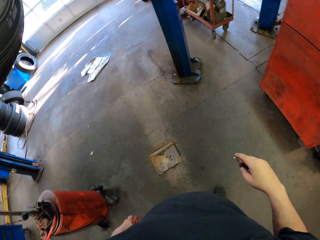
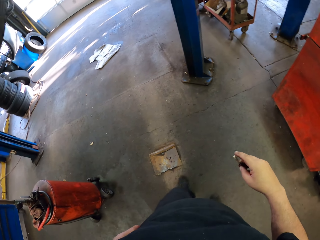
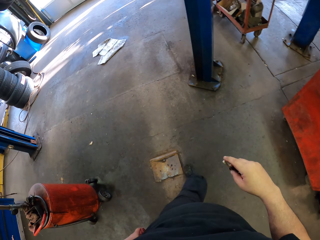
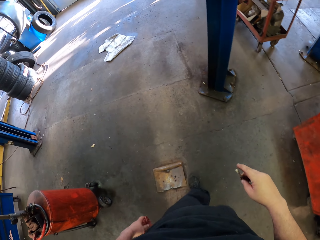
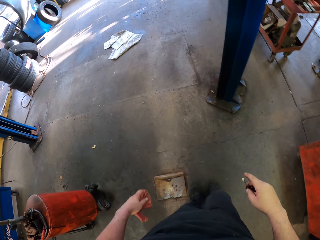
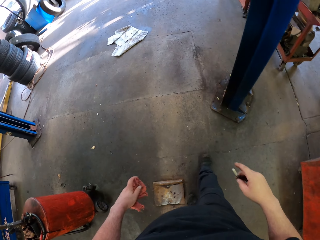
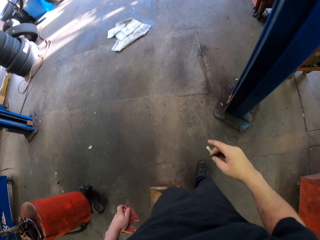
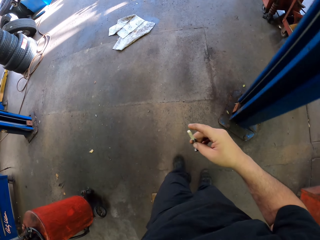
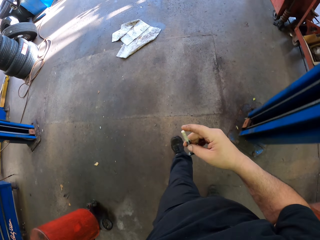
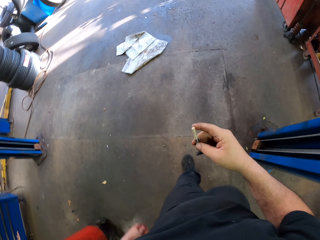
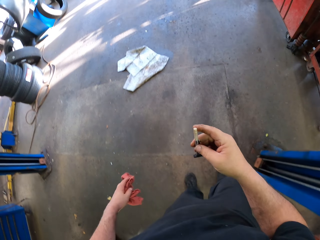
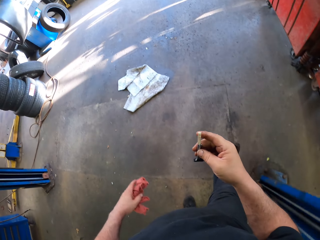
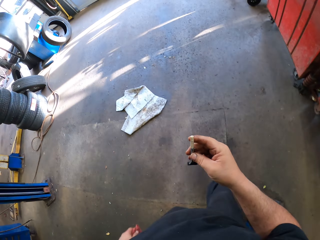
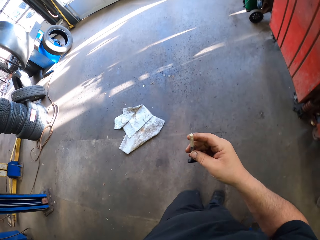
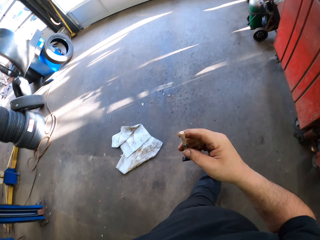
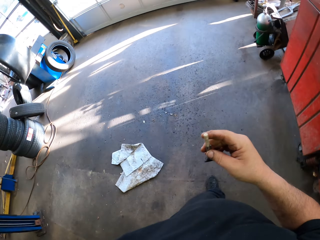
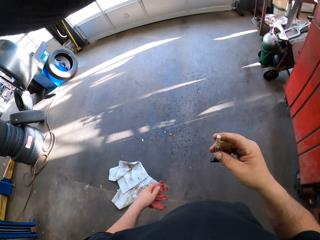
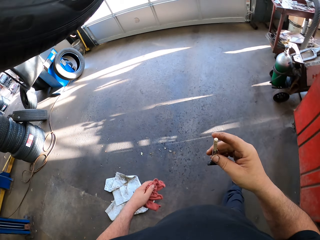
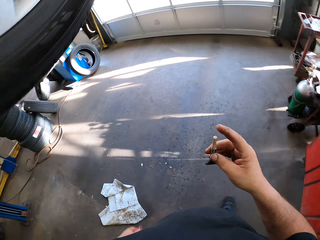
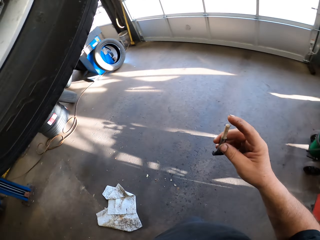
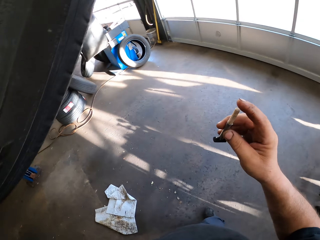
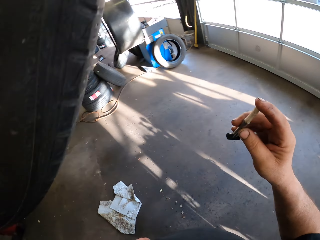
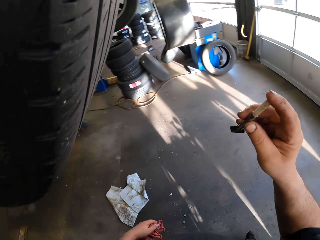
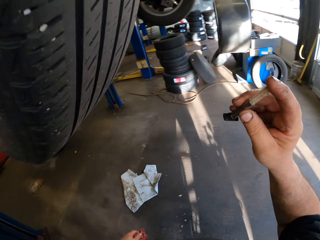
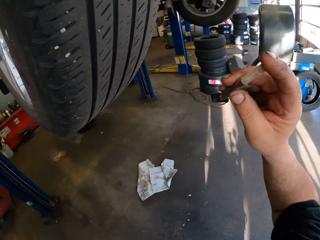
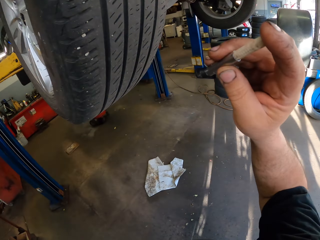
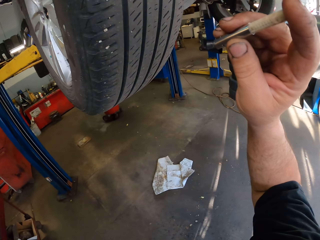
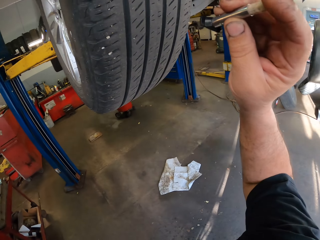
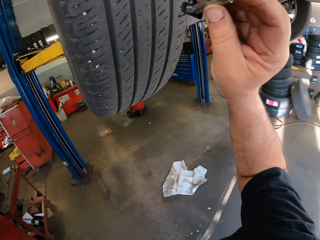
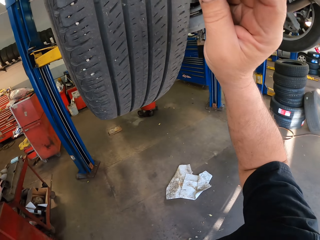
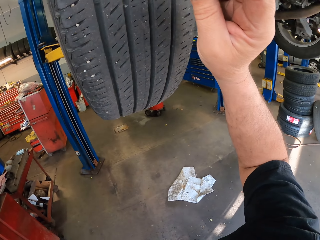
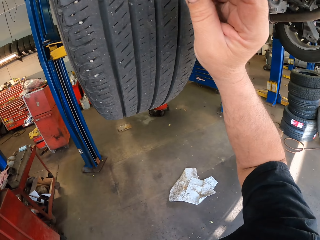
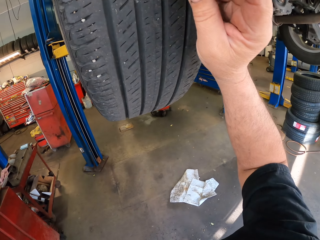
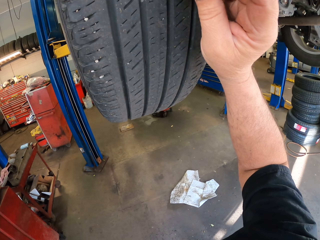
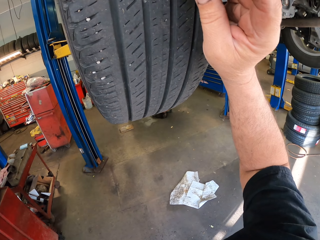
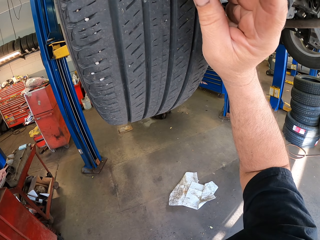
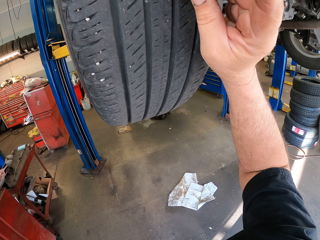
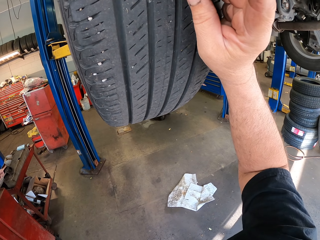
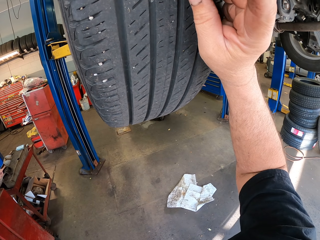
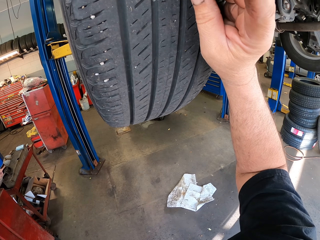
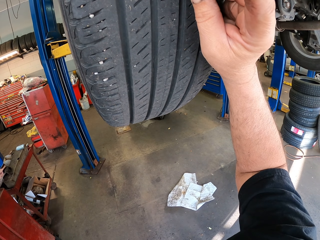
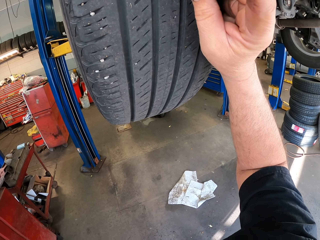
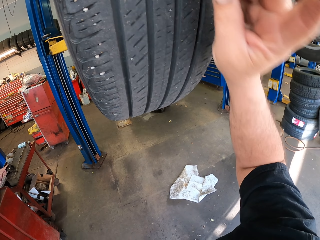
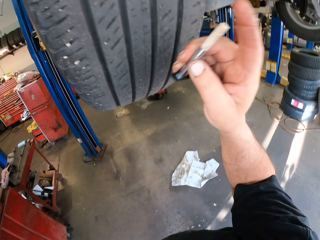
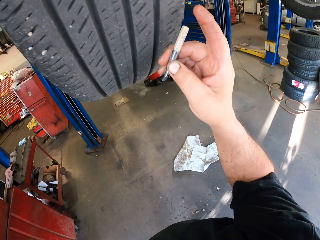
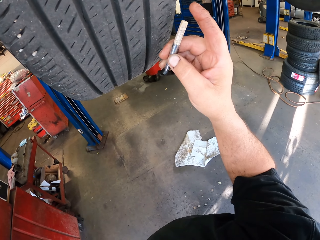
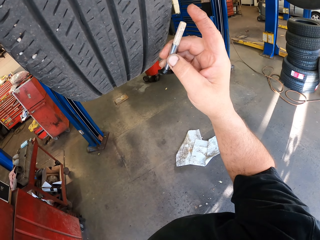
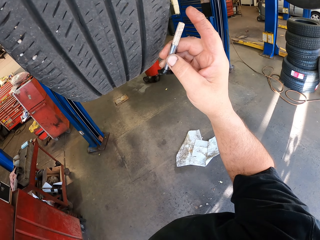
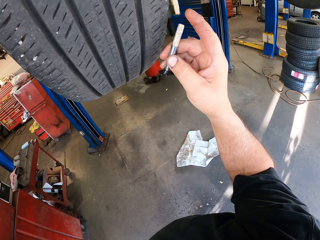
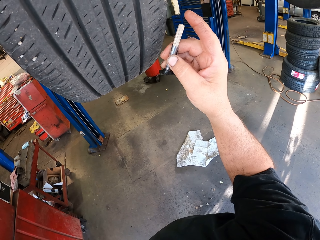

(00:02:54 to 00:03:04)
The camera wearer walks around the garage. They place a tire rasp on a tire.

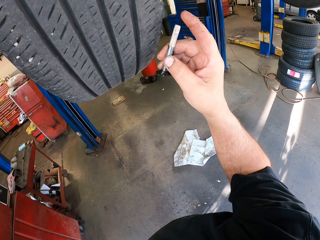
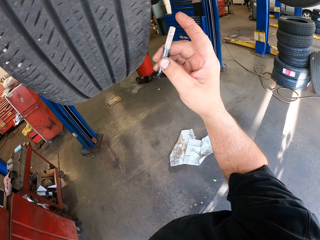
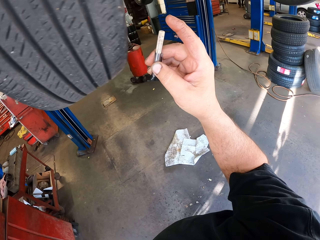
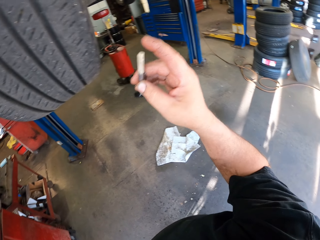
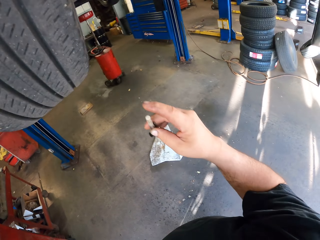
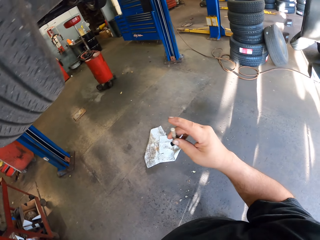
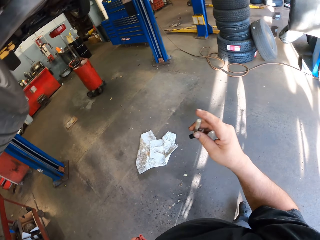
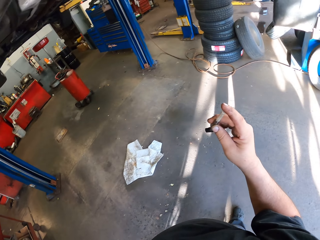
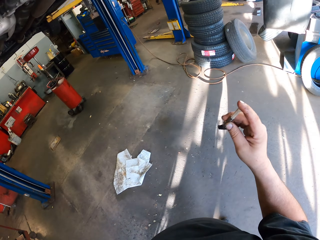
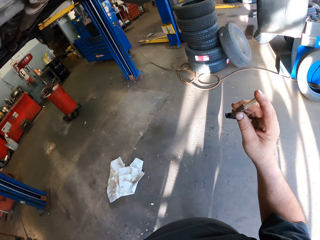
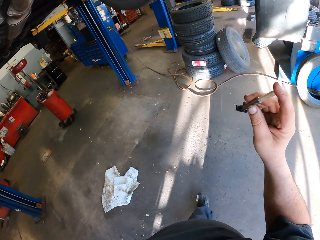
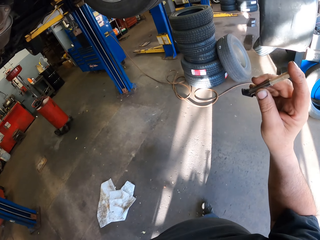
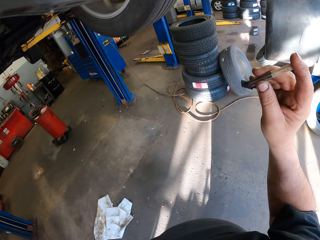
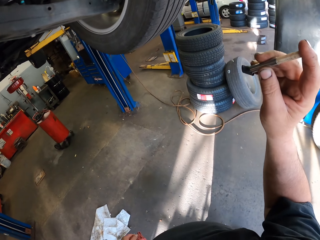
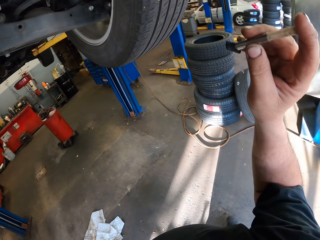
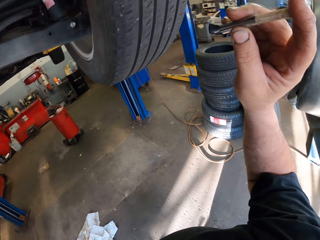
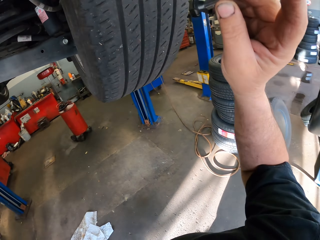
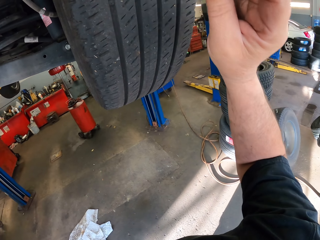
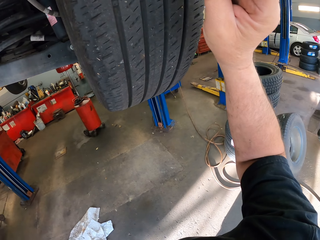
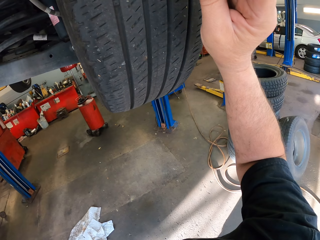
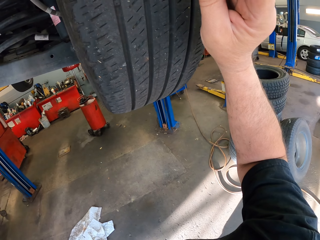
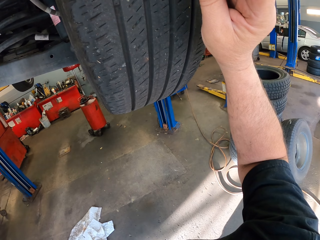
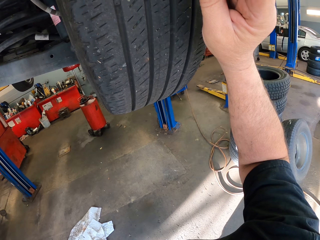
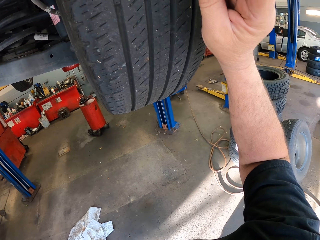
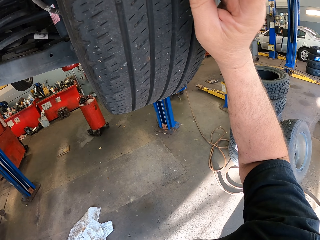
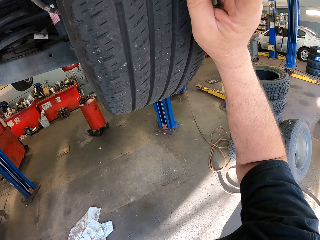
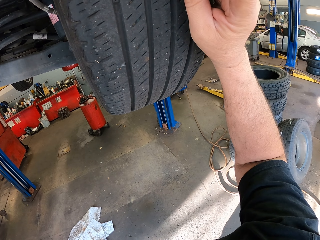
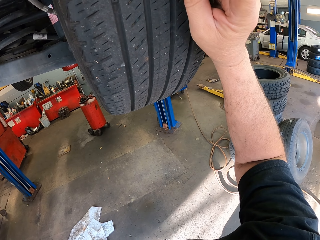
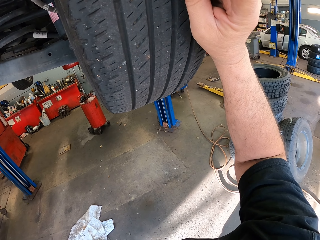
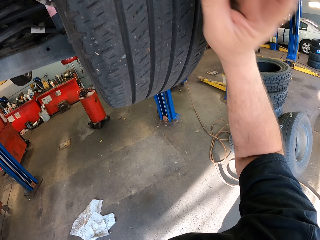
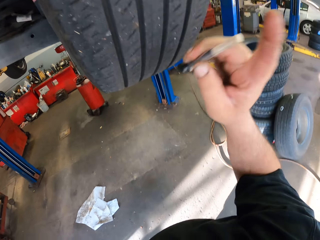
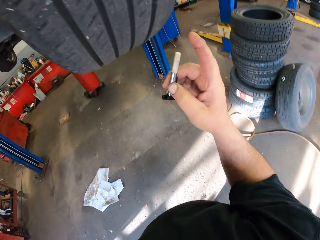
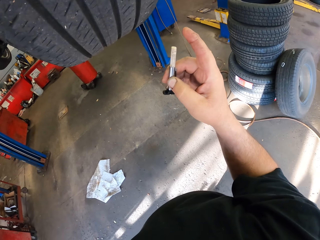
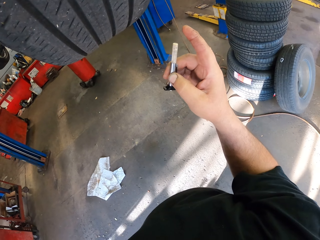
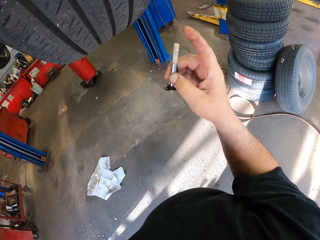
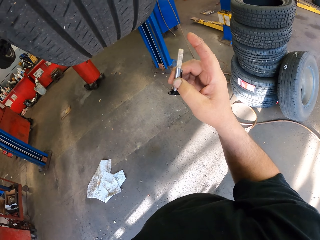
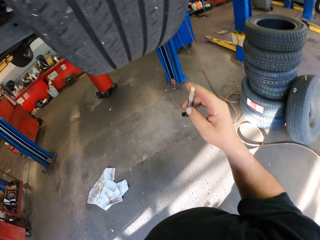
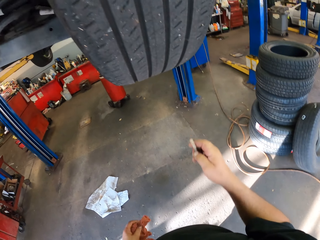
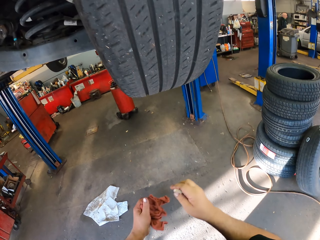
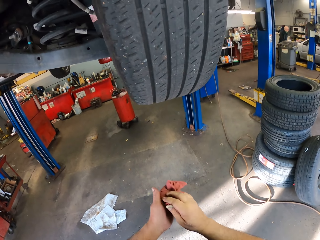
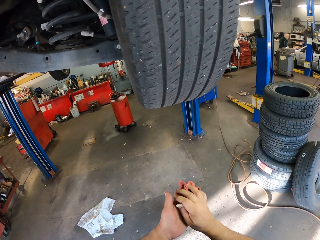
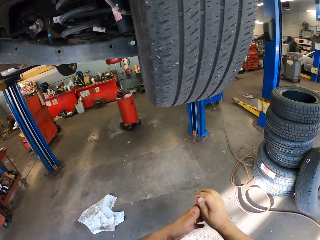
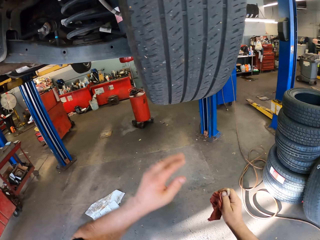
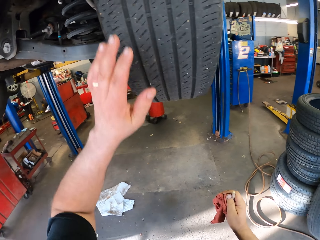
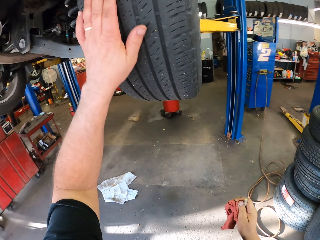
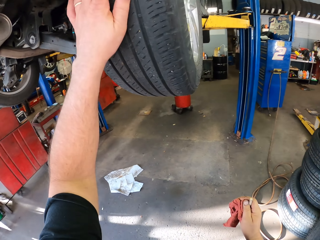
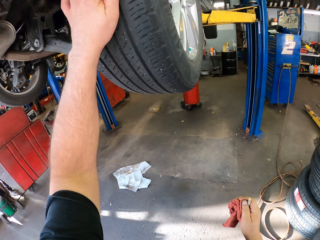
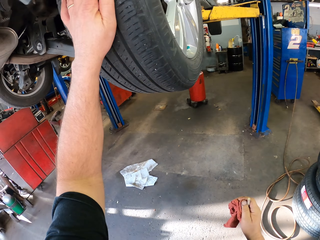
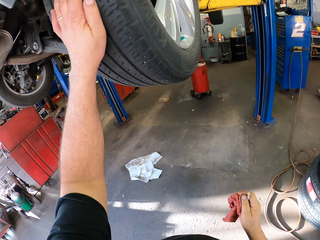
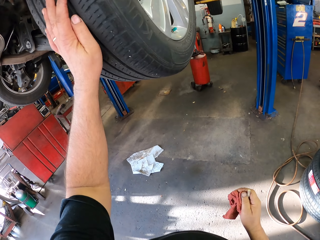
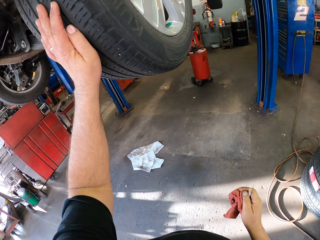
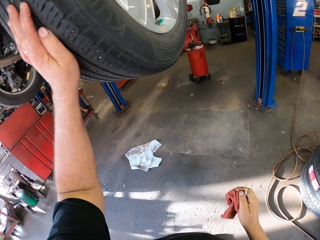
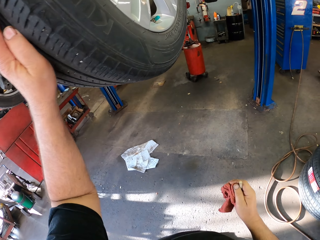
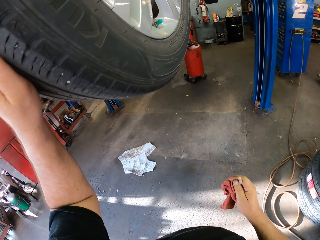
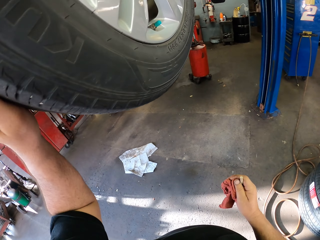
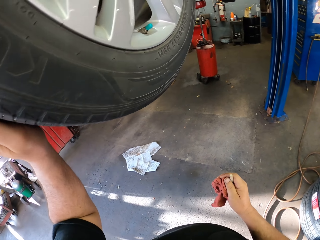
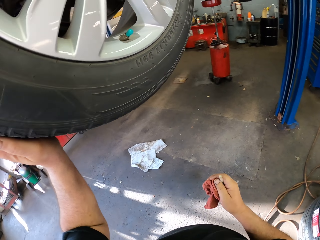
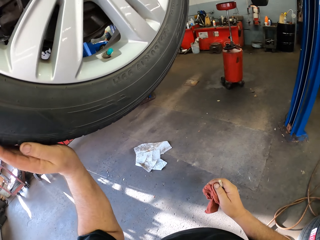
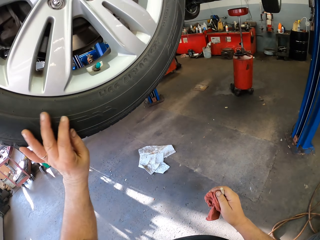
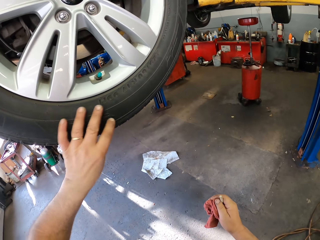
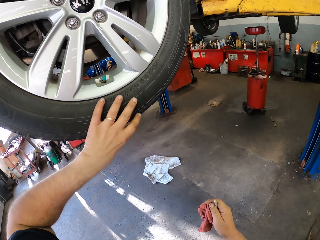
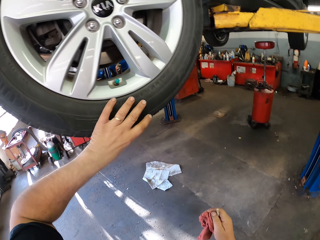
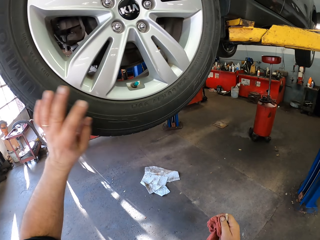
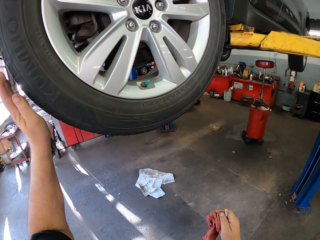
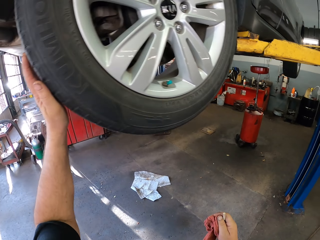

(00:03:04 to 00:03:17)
The camera wearer walks around the garage. They place a tire rasp on a tire. They hold the tire rasp with the left hand. They touch the tire.
